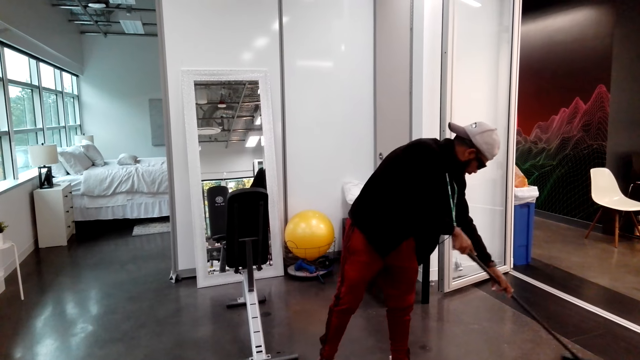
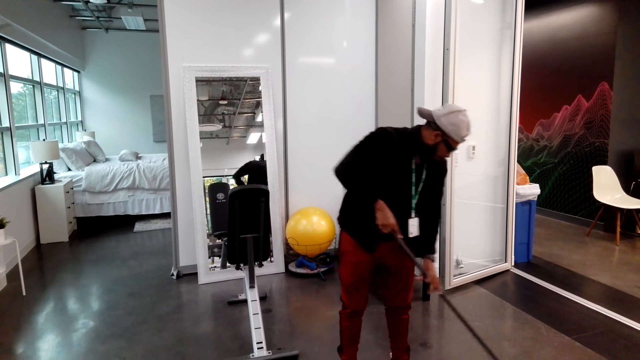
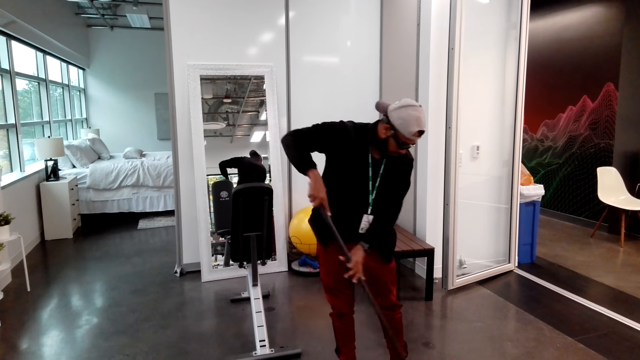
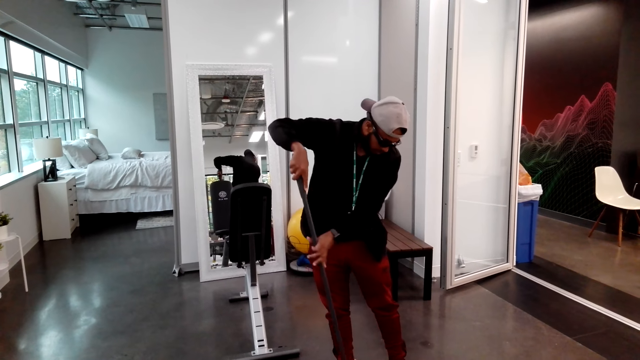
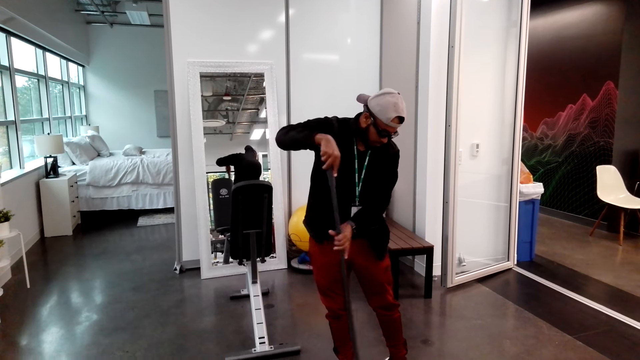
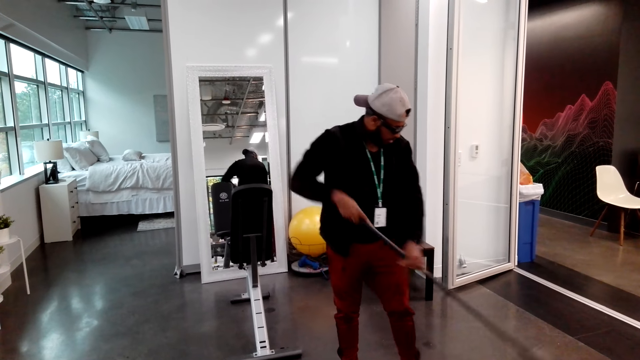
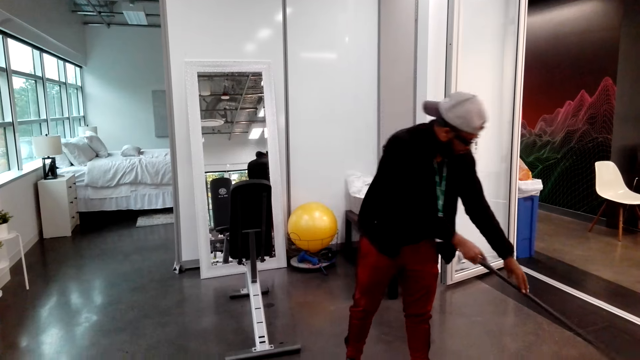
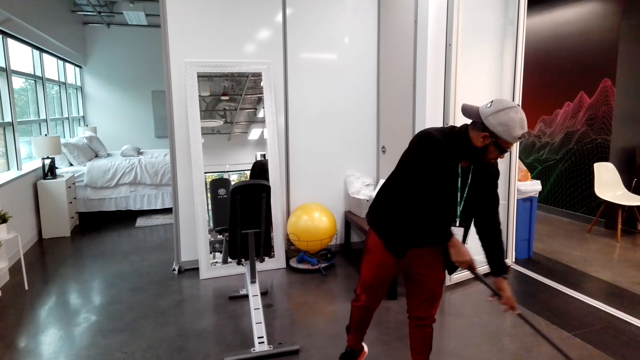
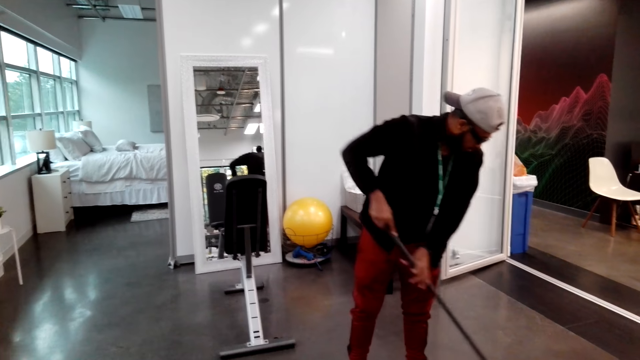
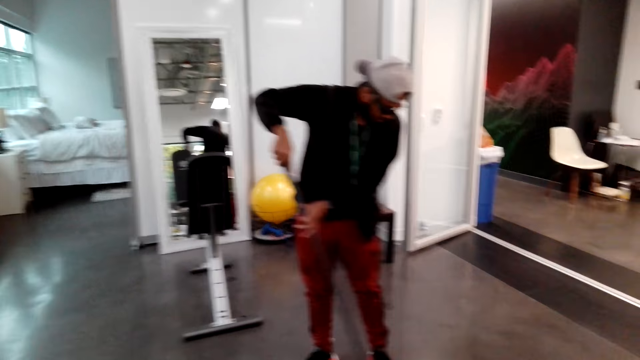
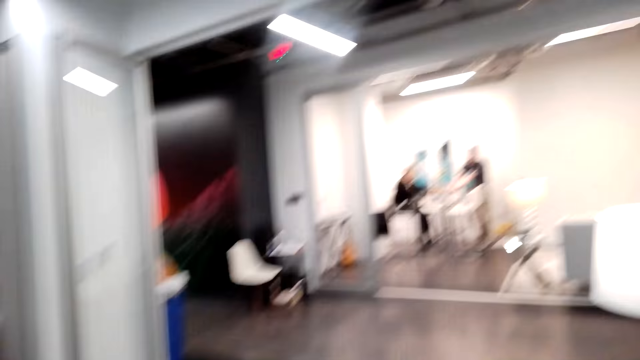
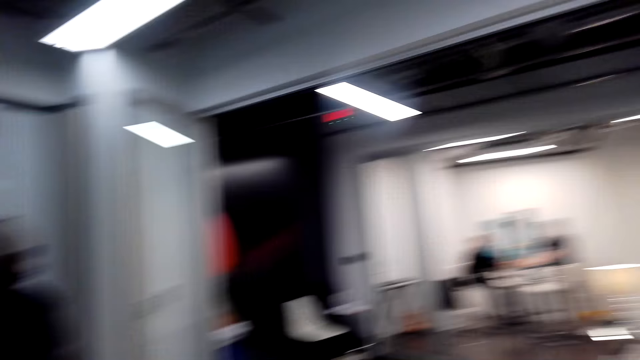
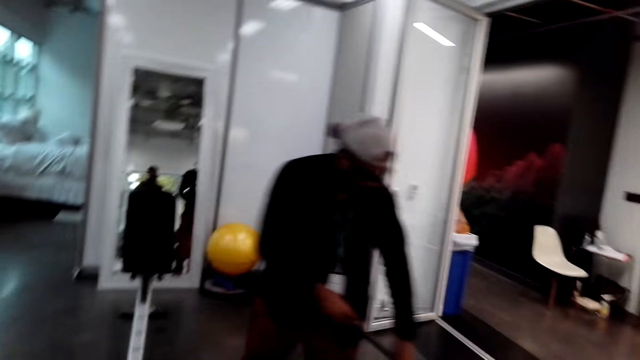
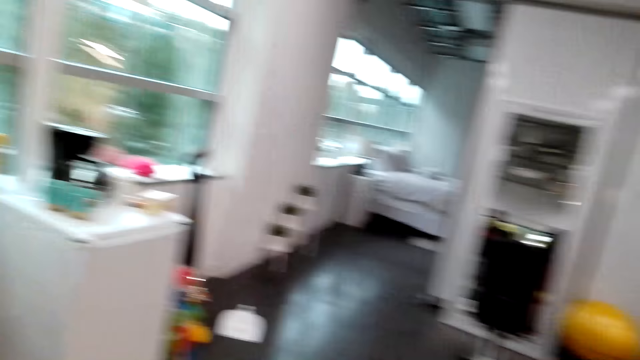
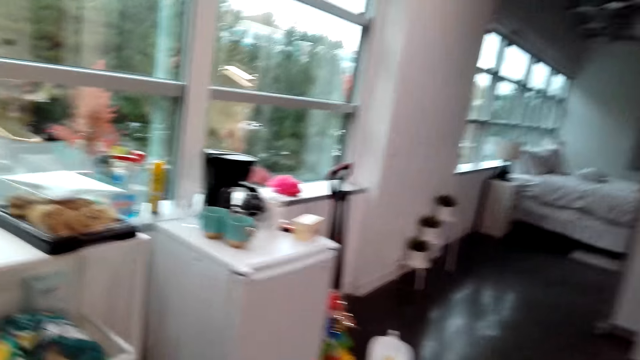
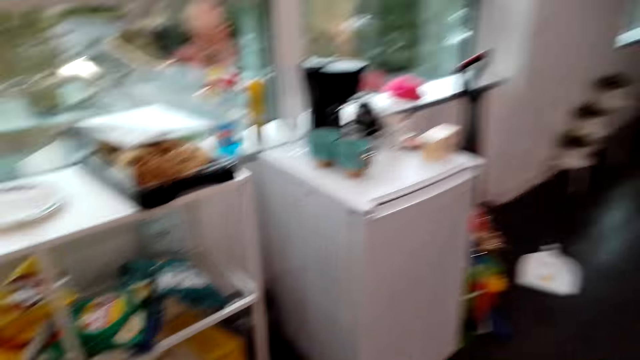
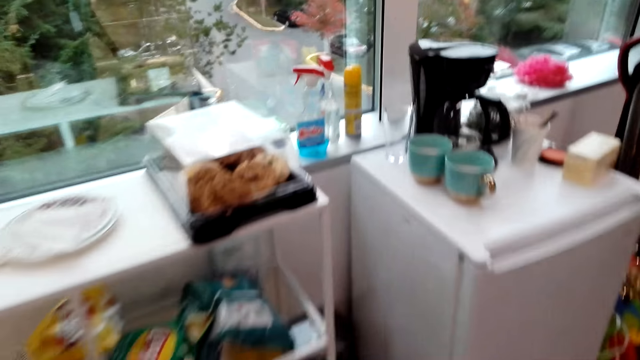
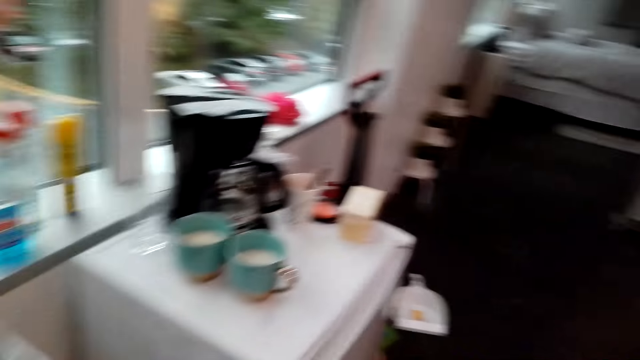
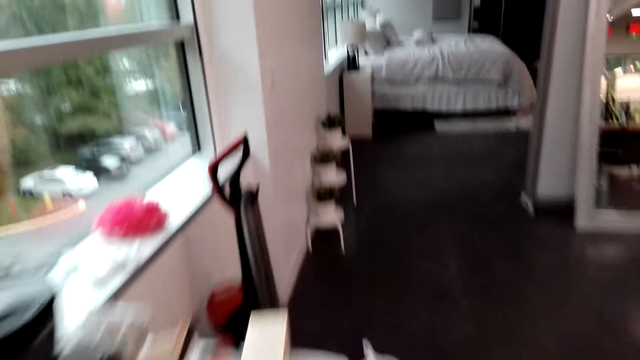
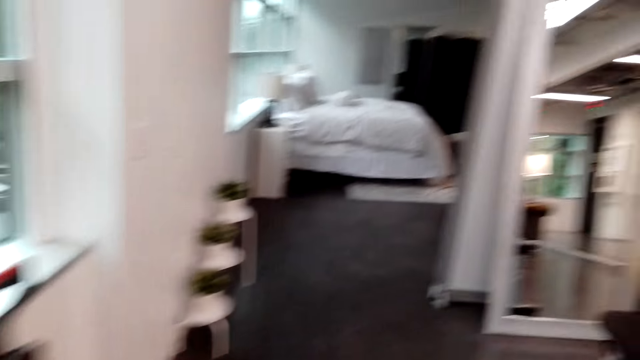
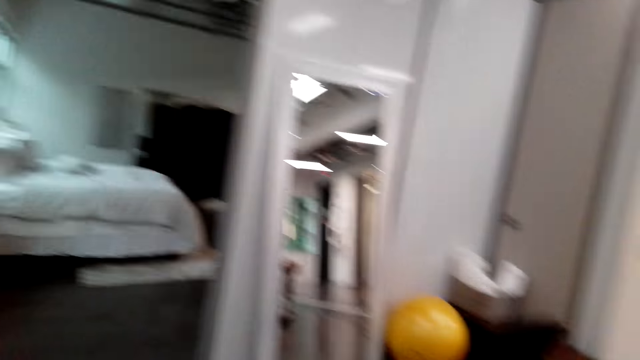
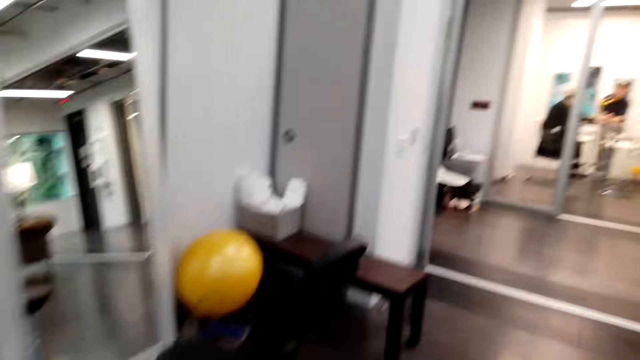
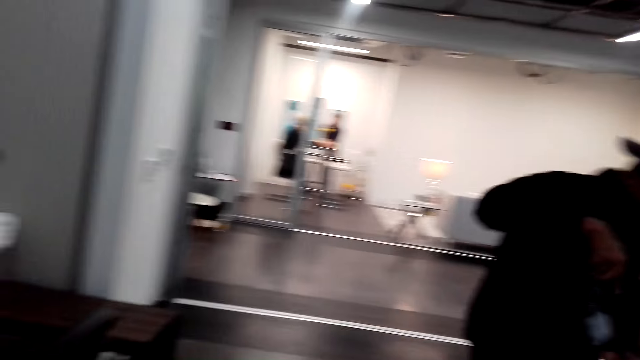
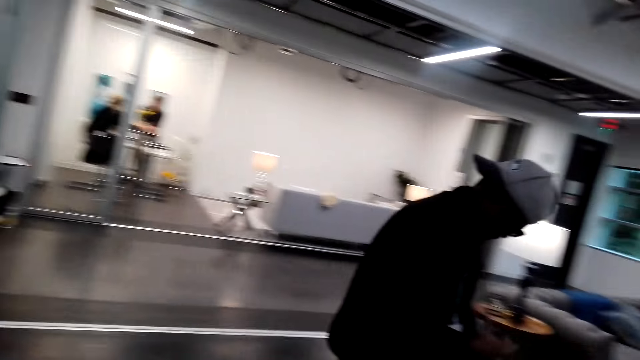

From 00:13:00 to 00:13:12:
The camera wearer looks around. They walk around.

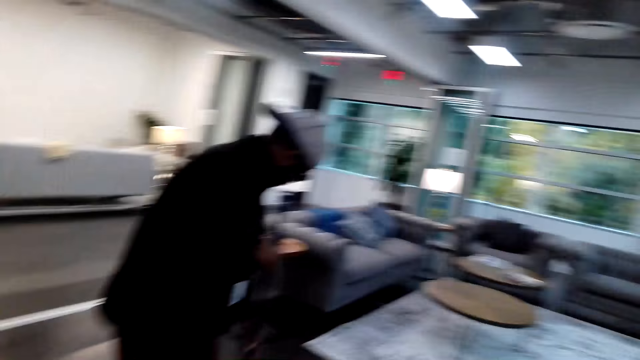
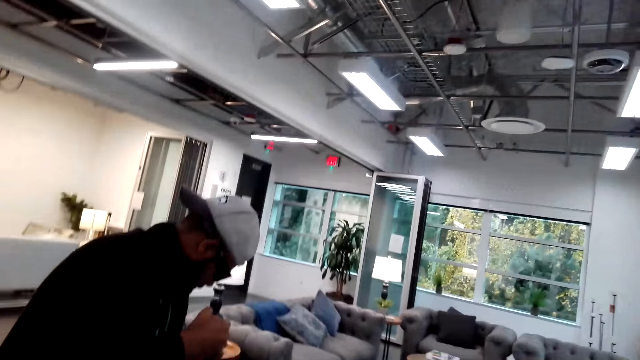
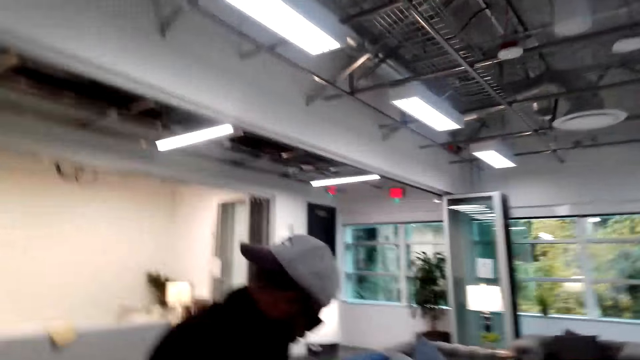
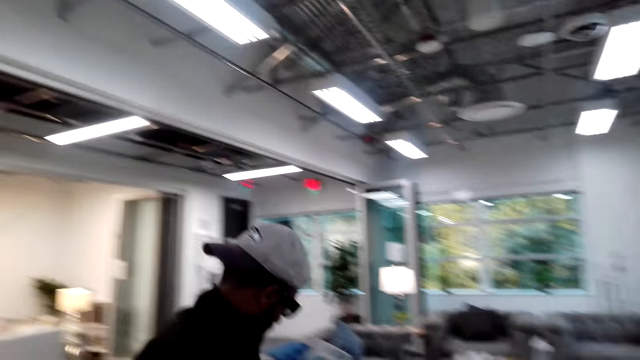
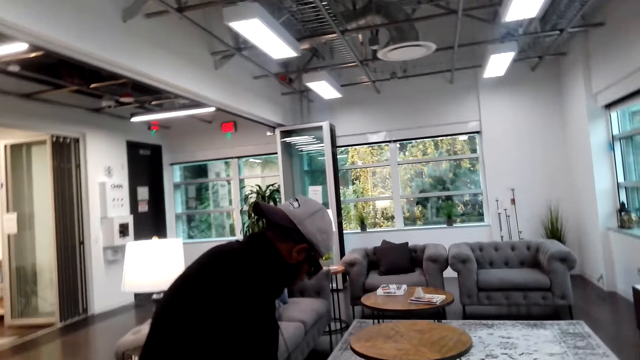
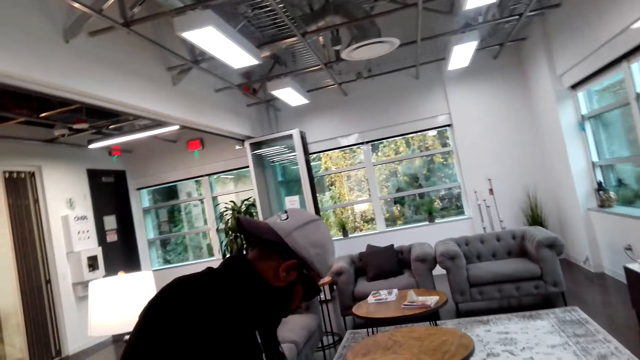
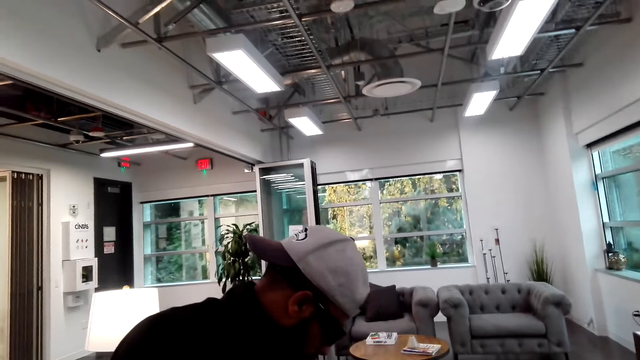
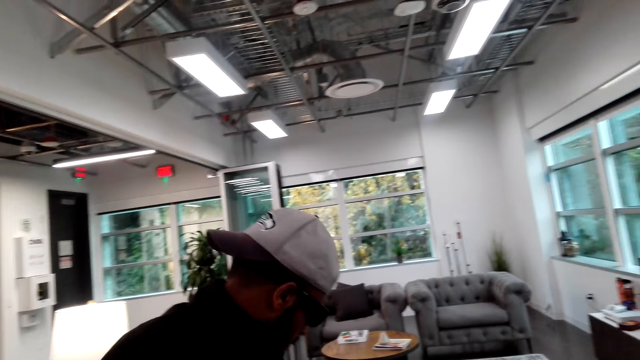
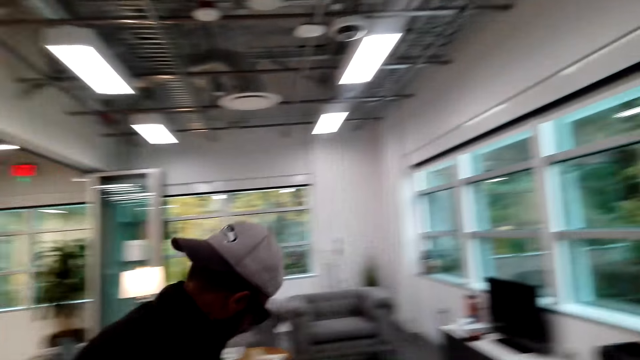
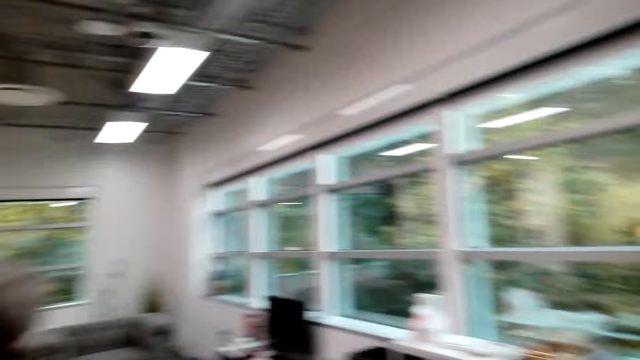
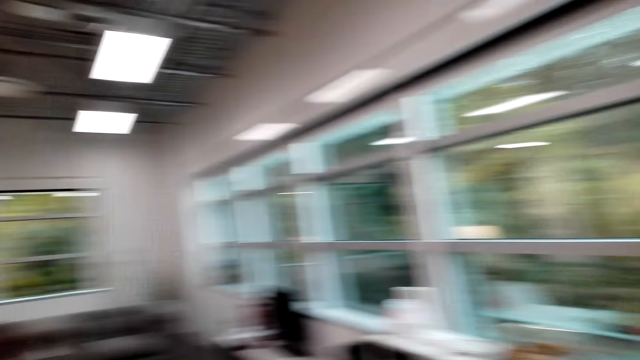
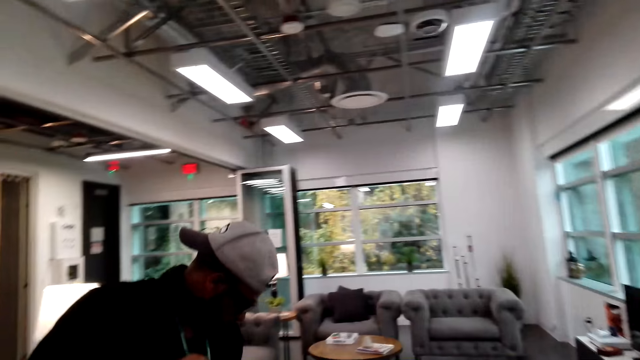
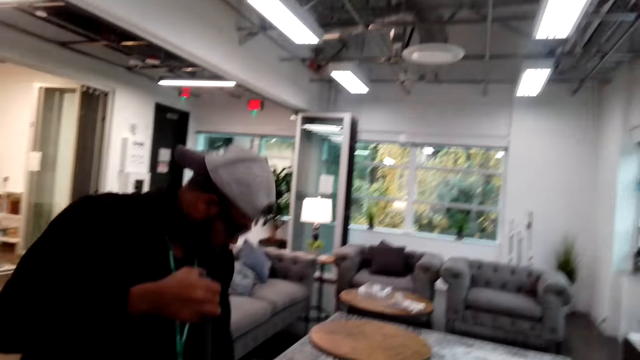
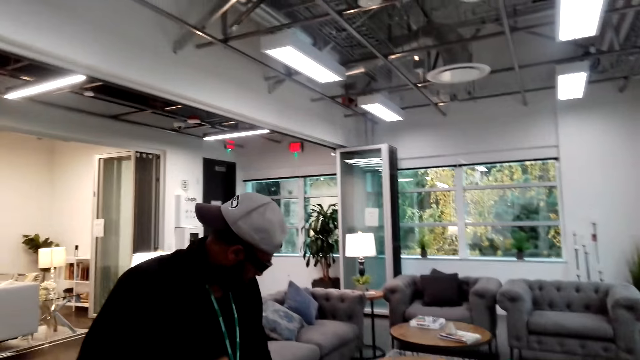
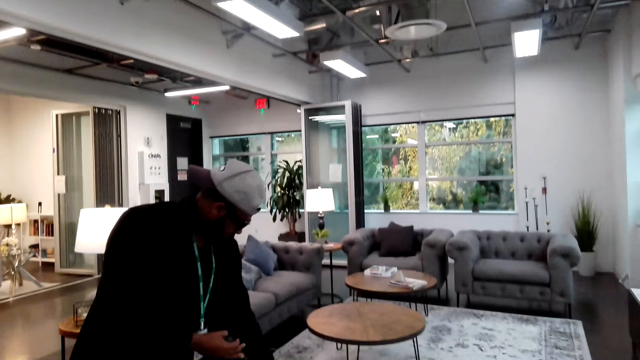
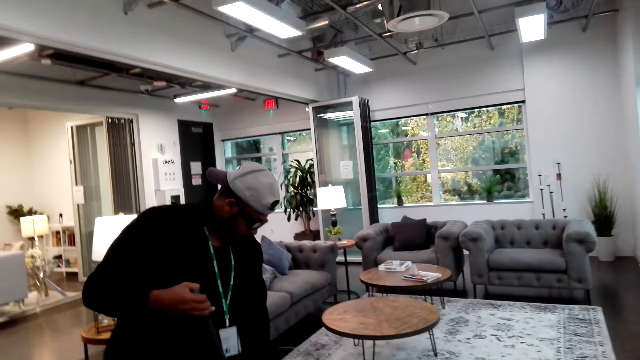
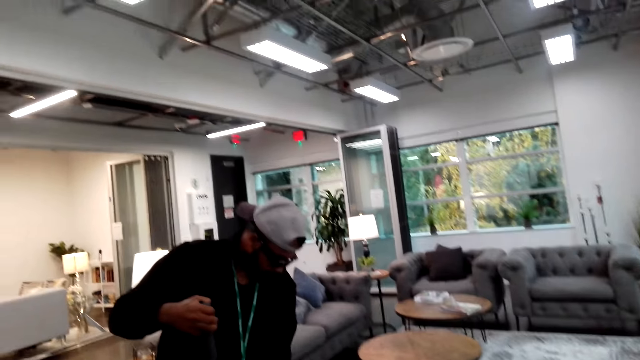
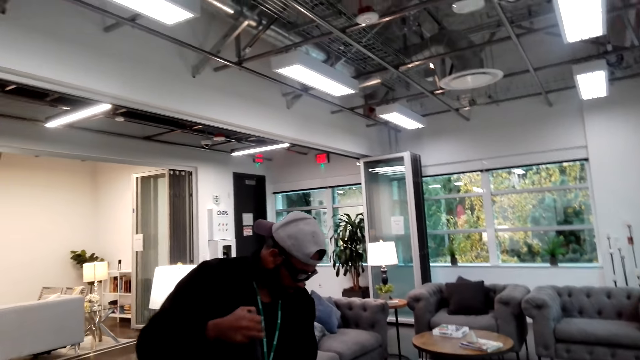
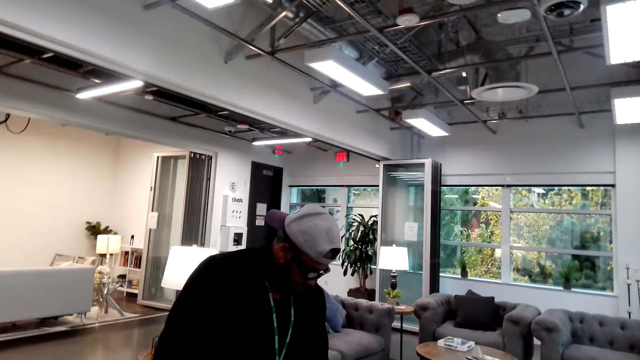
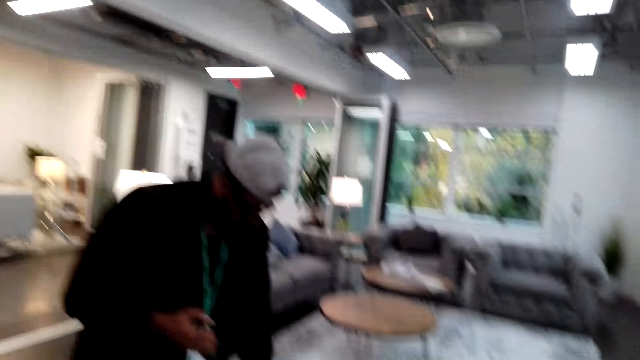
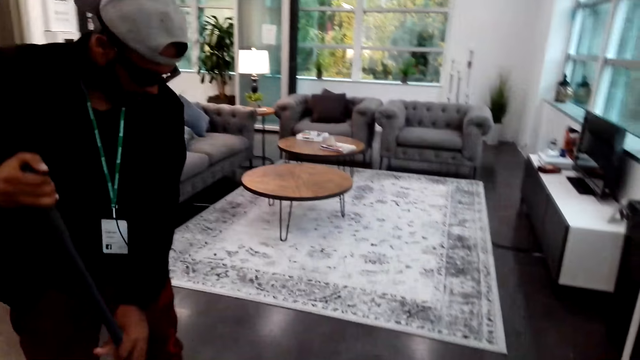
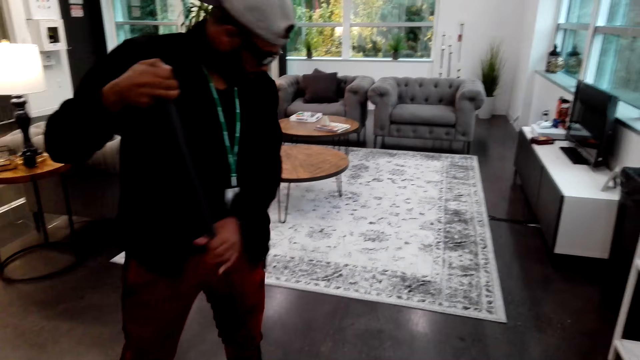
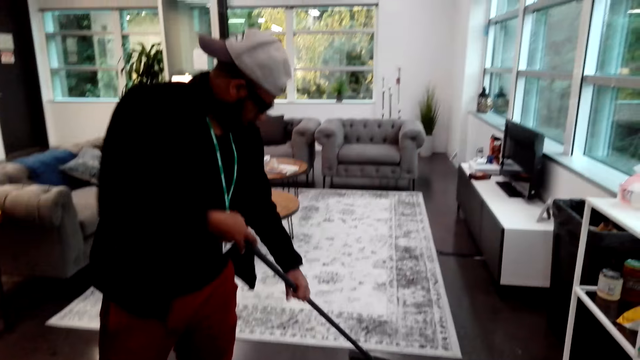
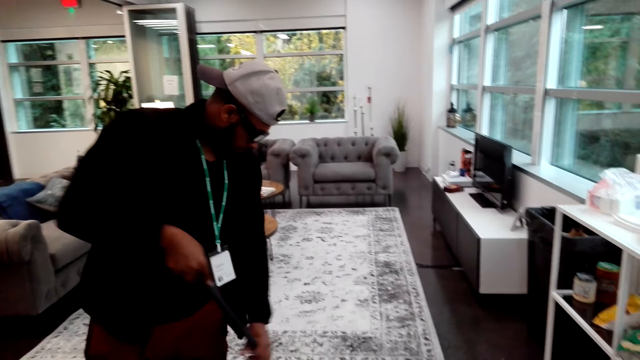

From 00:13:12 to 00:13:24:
The camera wearer looks at a person. The person sweeps the floor.
